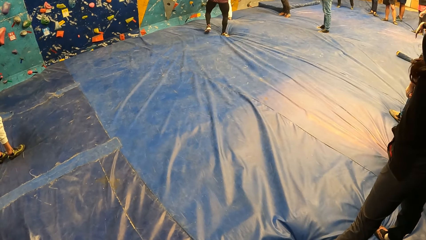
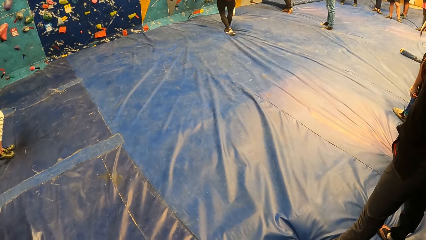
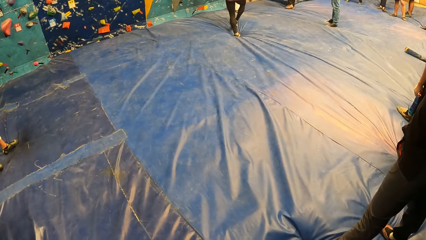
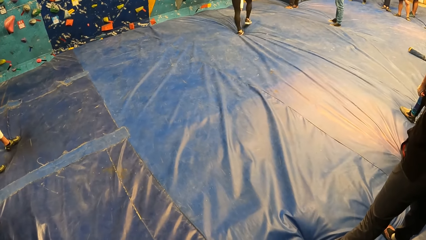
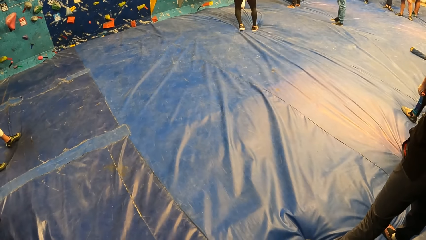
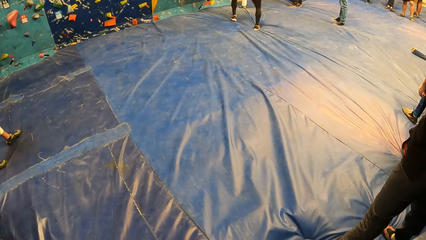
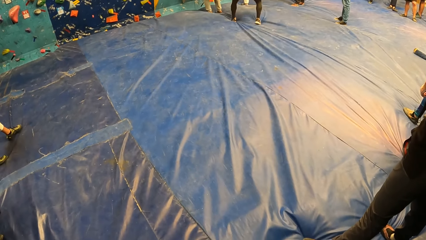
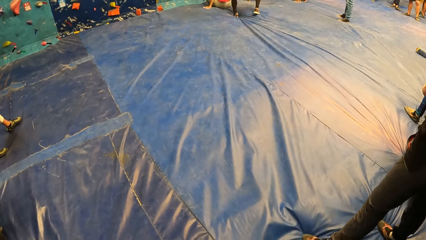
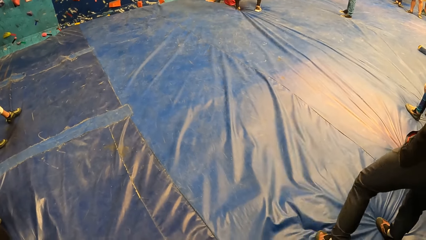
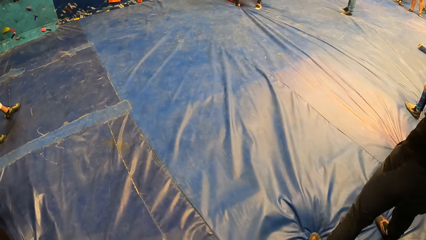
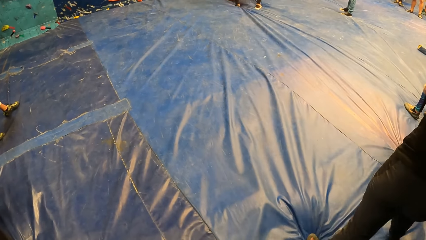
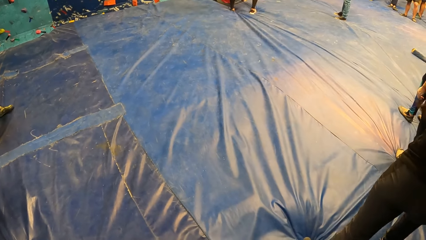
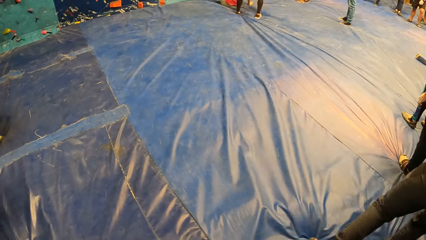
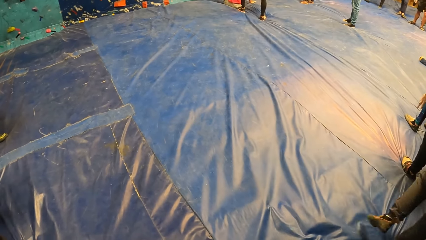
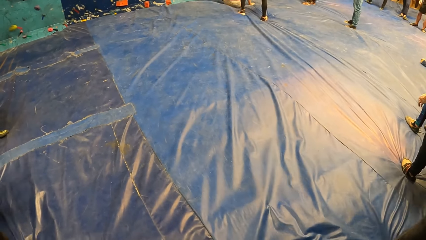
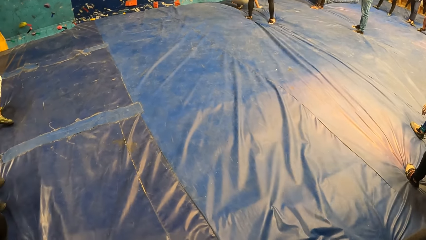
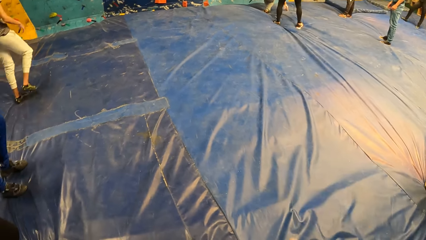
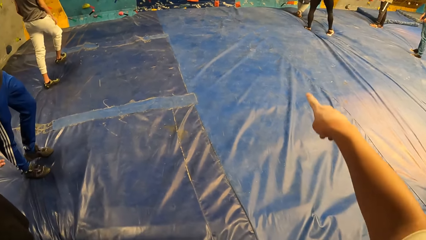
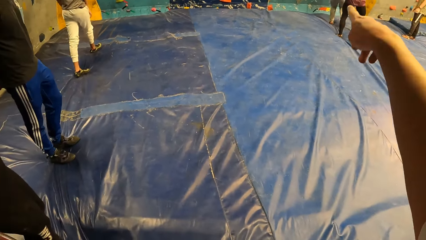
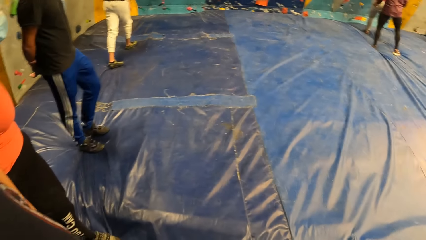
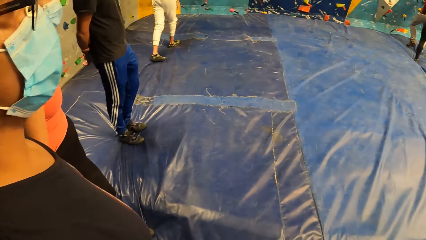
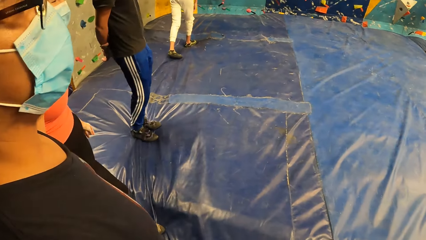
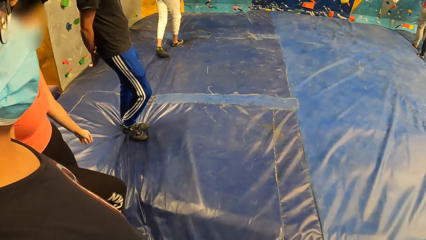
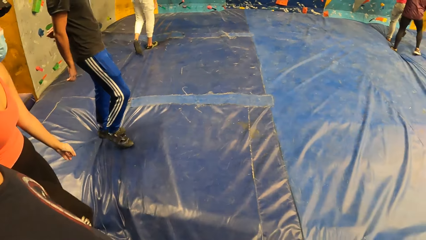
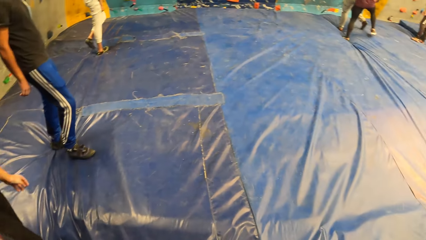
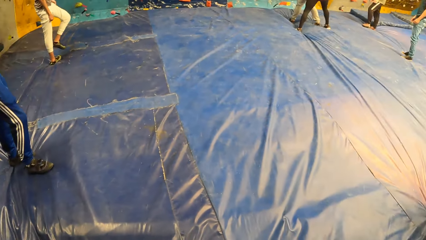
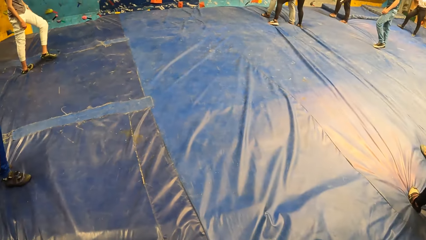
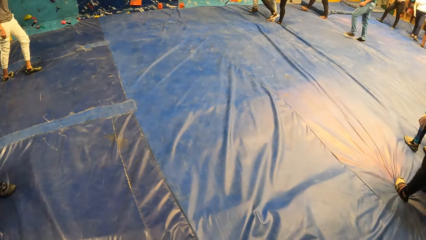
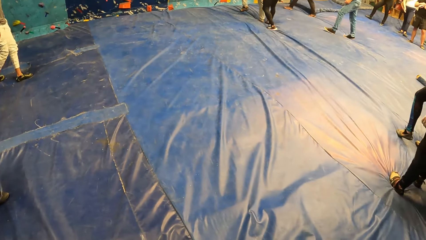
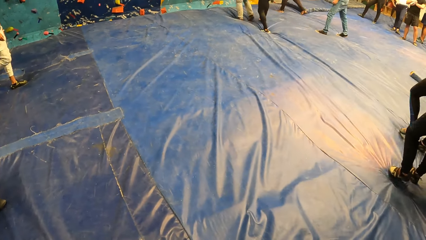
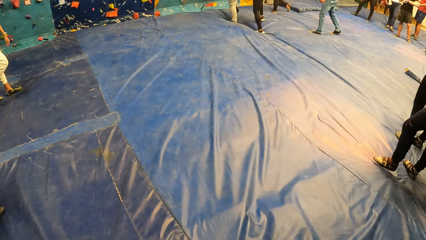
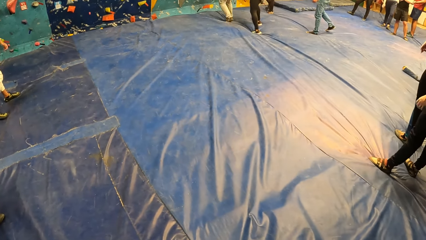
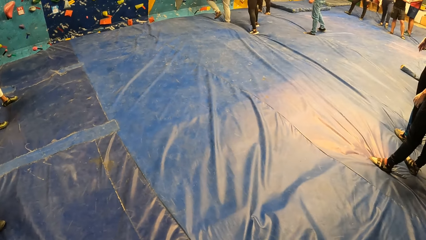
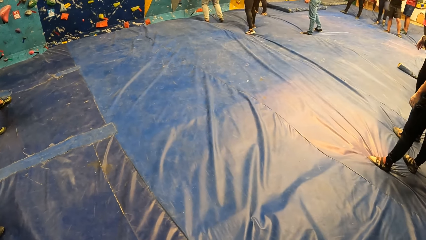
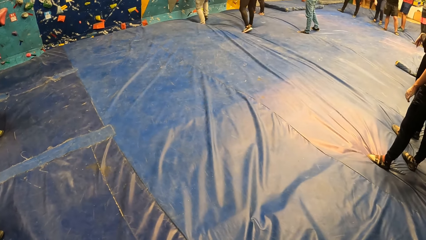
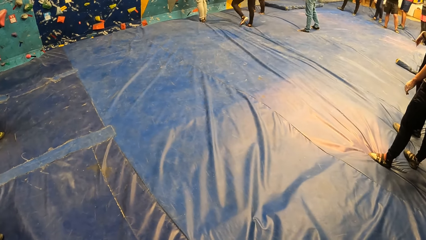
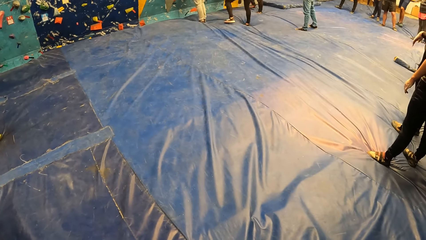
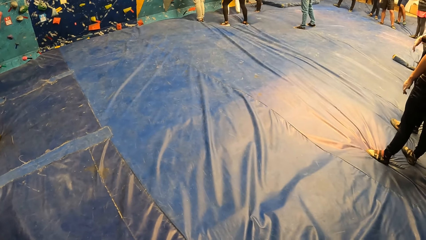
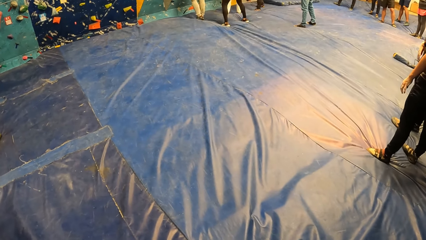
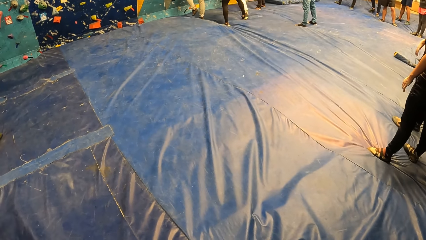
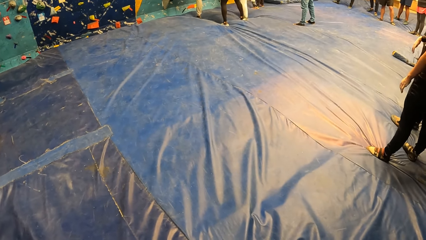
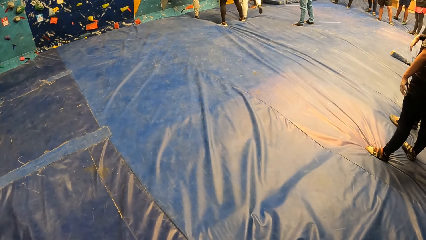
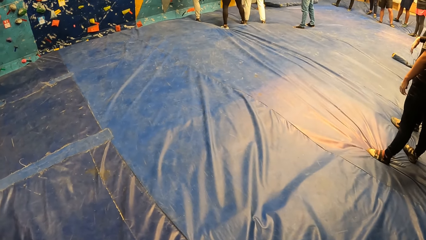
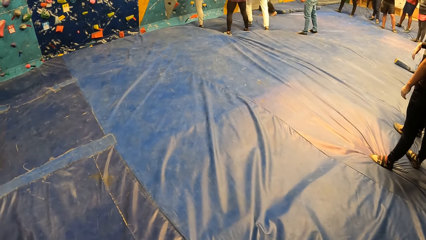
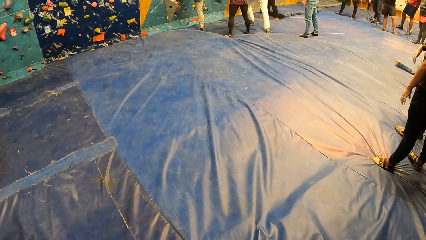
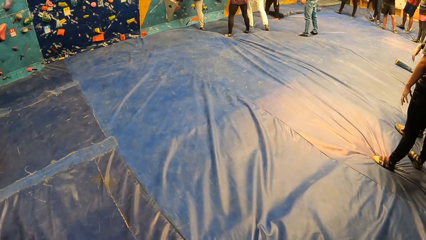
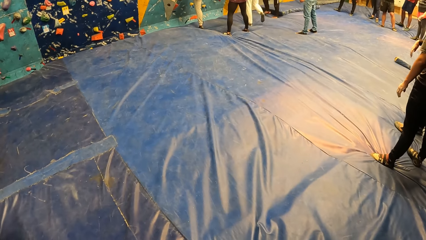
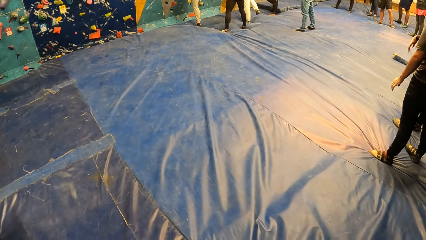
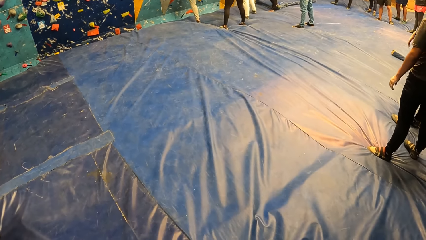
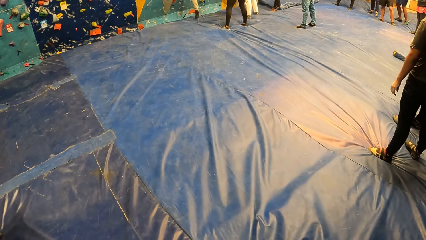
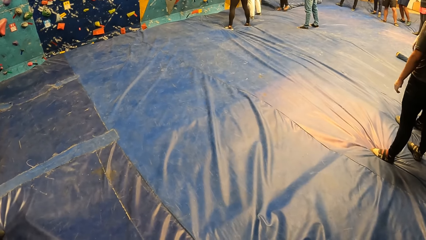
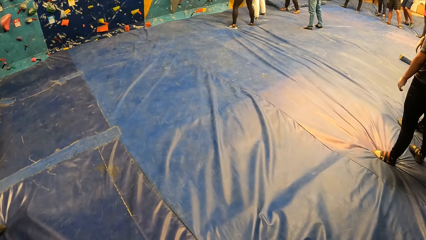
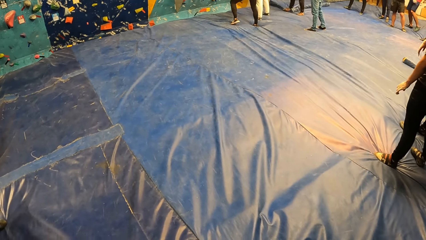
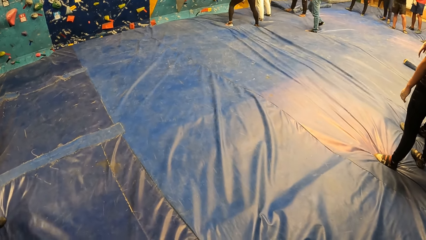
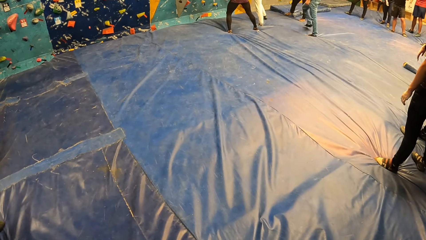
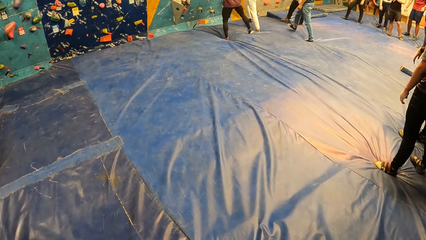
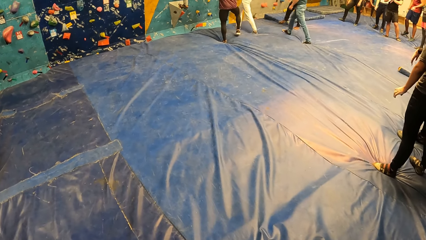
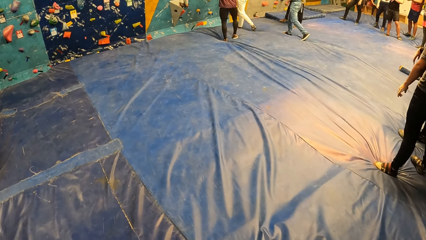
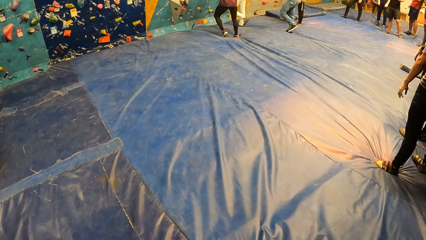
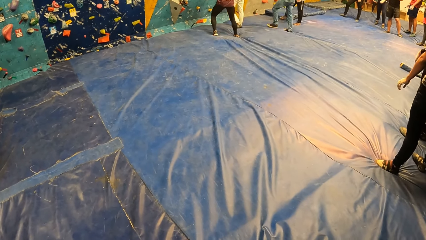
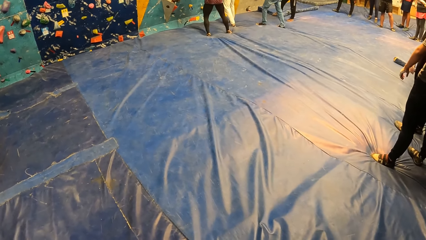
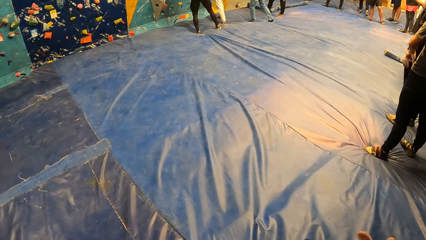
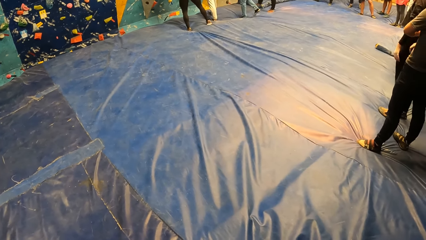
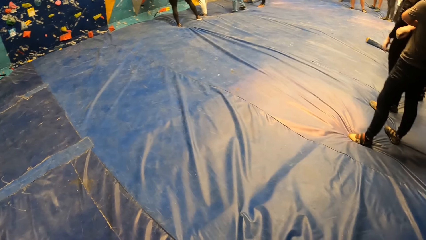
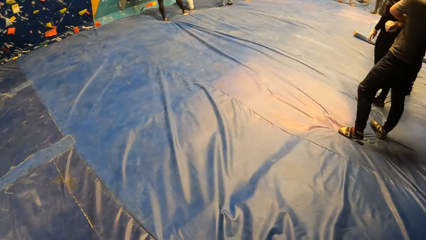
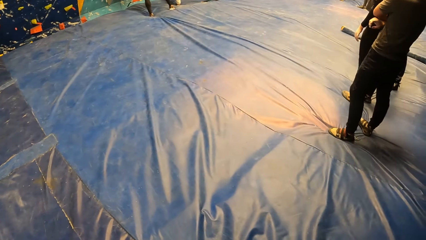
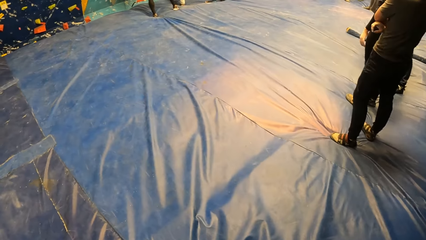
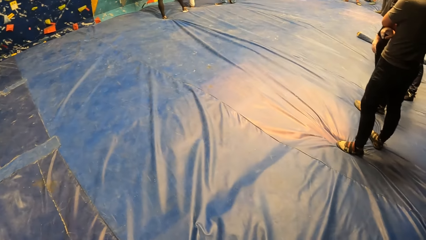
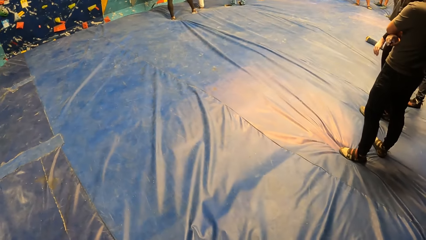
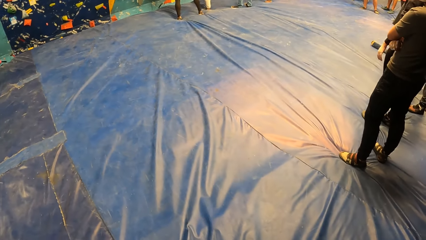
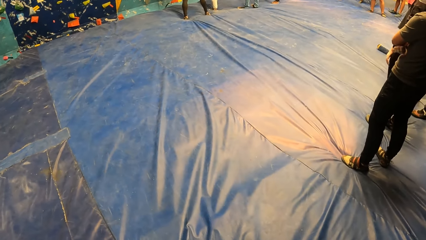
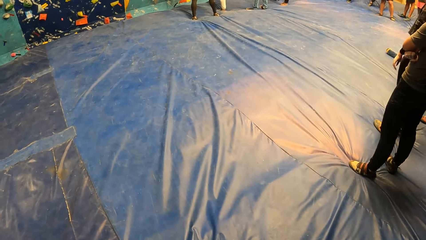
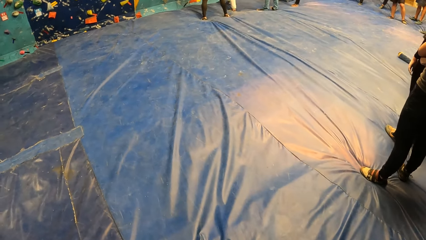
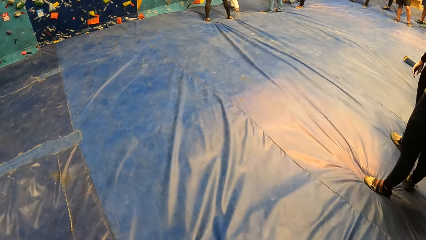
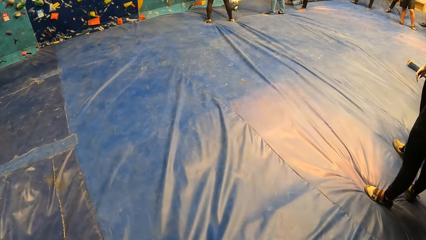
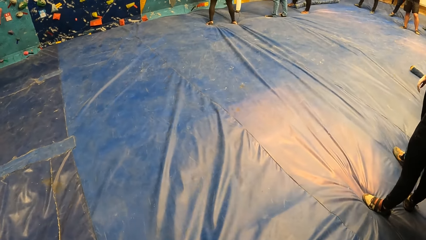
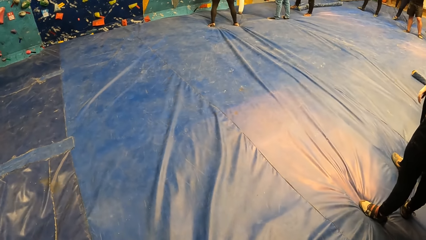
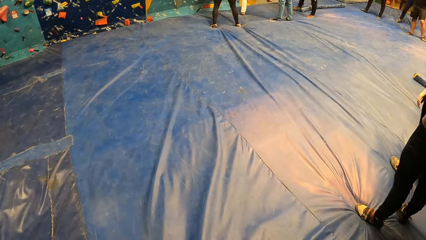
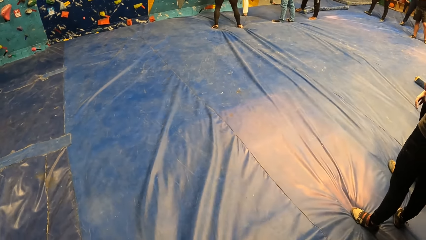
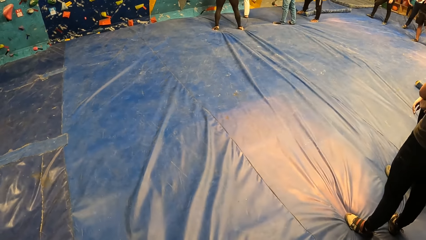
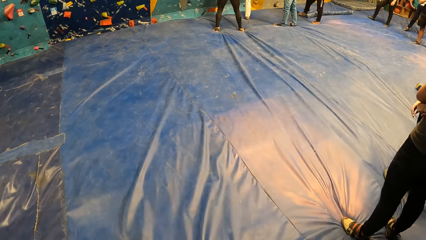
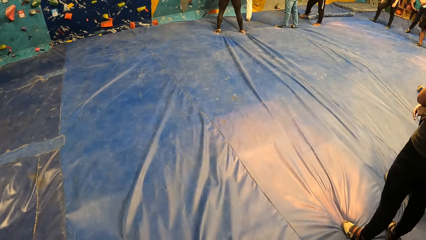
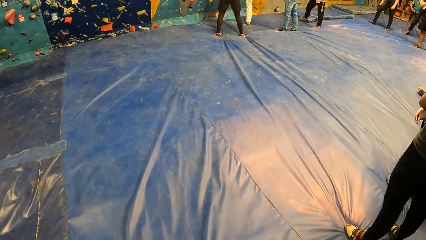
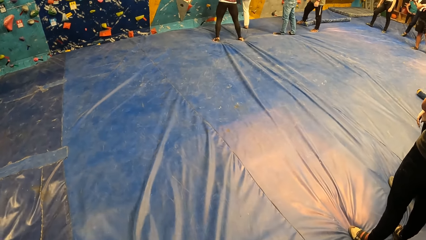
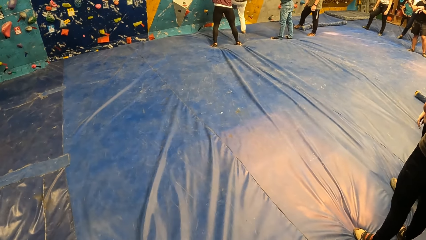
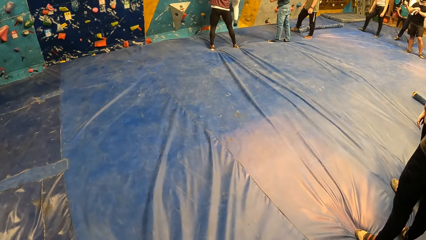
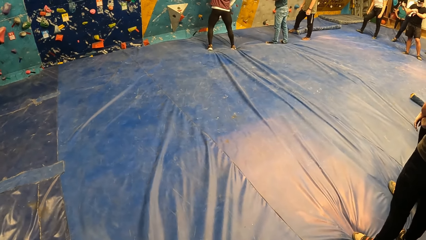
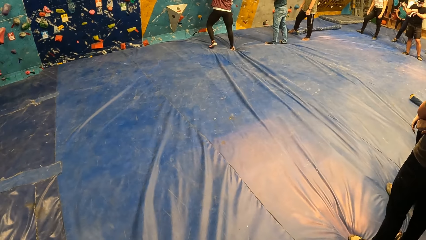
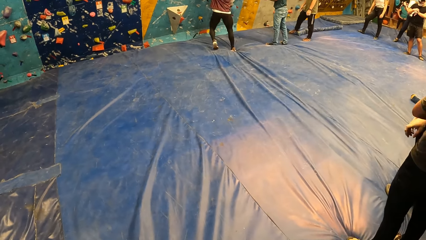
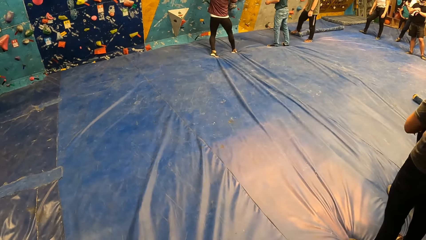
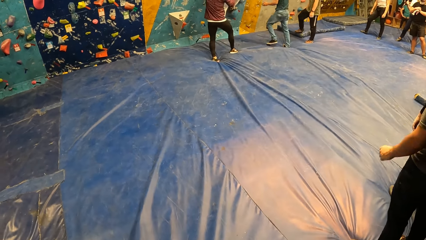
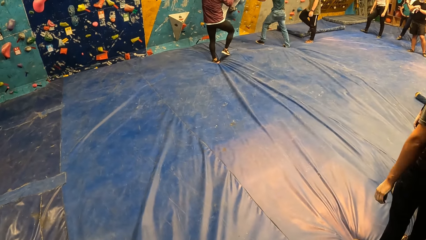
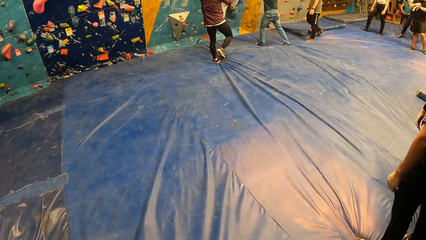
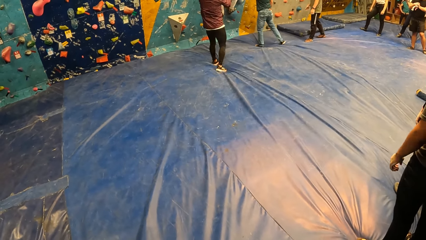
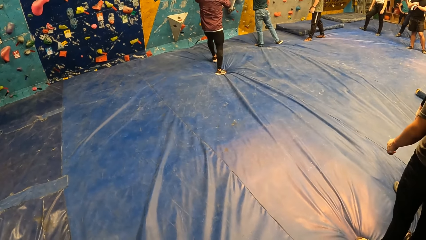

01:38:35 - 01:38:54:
A man moves backwards. A woman stands from the floor. The camera wearer points at the wall. They look at the colleagues. The woman climbs the wall. The camera wearer looks at the colleagues.
